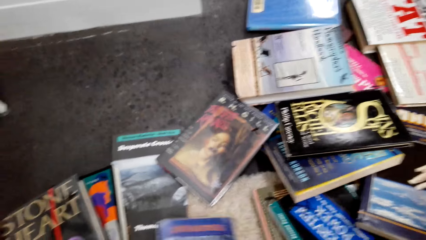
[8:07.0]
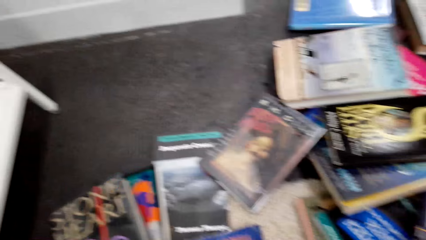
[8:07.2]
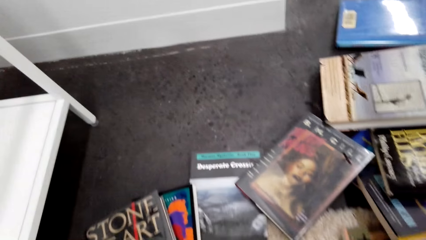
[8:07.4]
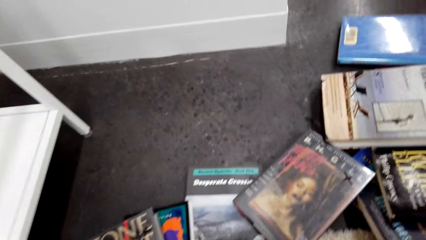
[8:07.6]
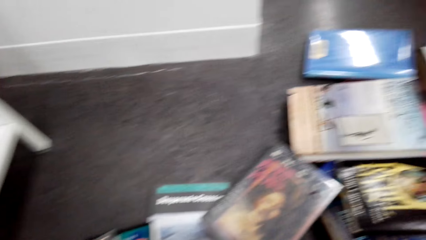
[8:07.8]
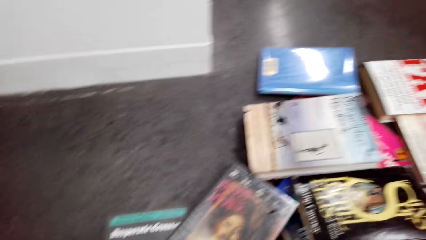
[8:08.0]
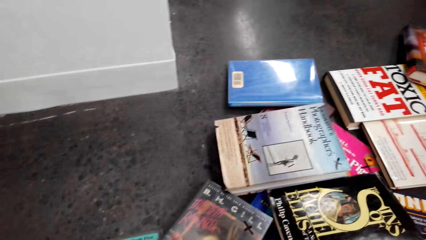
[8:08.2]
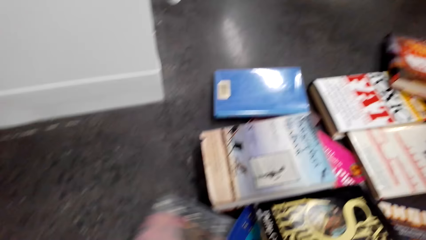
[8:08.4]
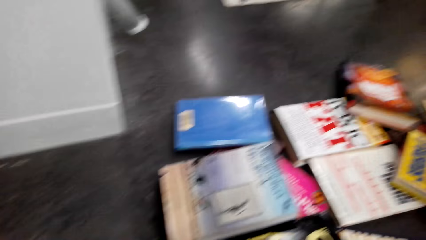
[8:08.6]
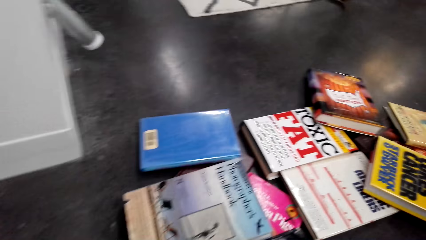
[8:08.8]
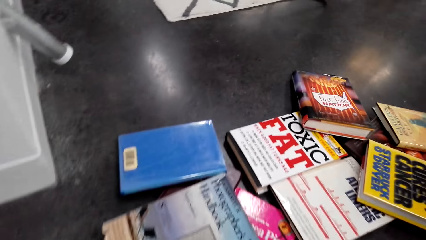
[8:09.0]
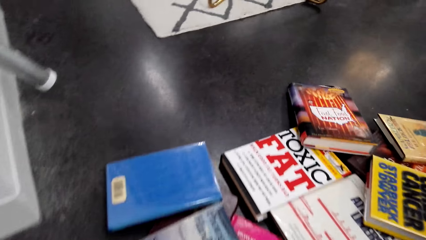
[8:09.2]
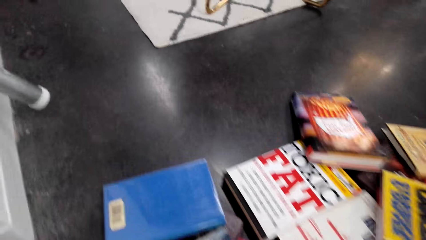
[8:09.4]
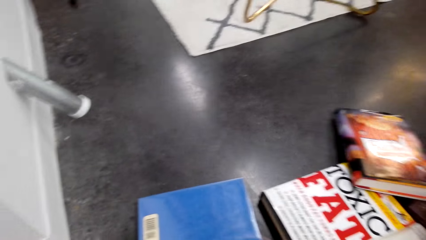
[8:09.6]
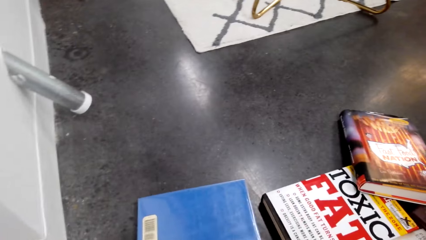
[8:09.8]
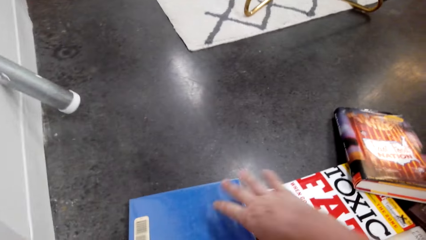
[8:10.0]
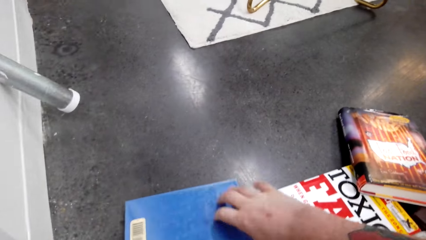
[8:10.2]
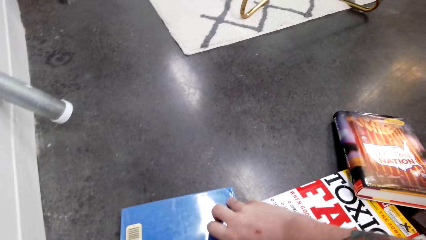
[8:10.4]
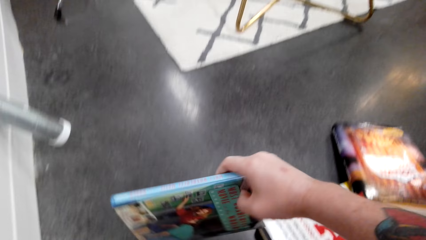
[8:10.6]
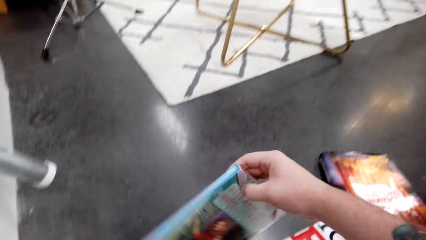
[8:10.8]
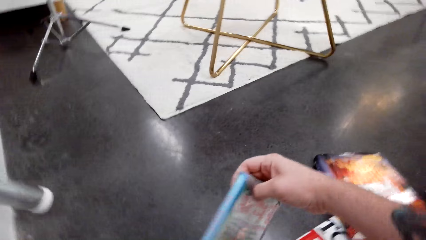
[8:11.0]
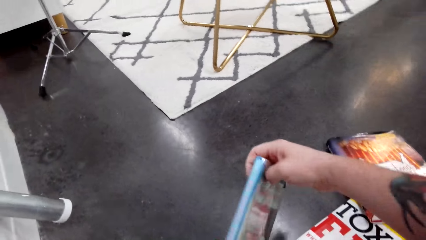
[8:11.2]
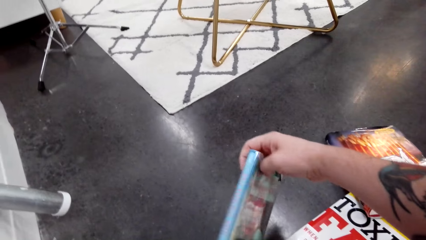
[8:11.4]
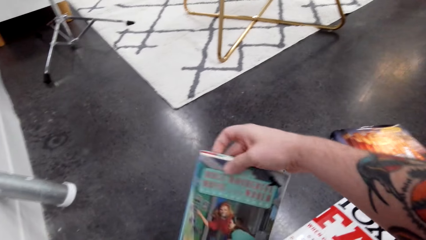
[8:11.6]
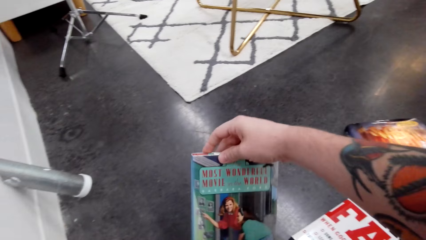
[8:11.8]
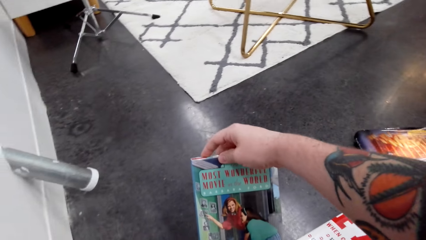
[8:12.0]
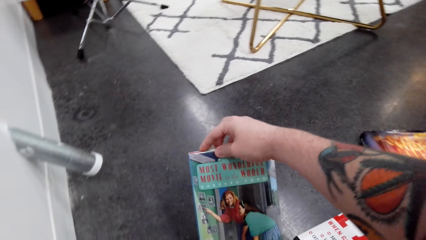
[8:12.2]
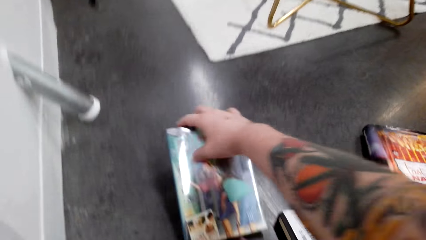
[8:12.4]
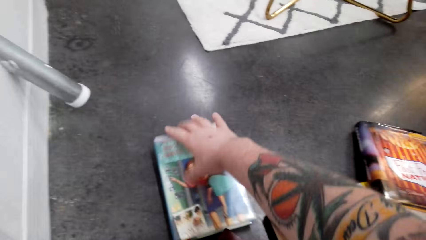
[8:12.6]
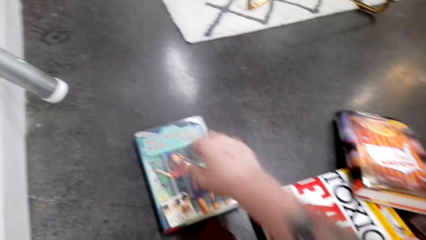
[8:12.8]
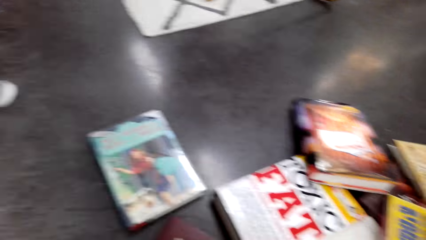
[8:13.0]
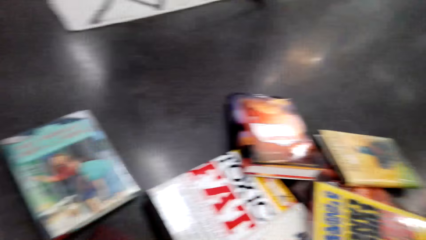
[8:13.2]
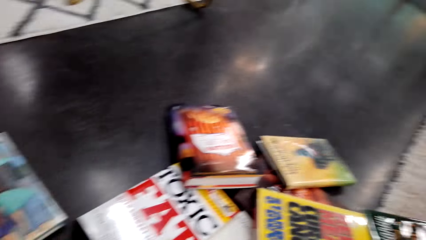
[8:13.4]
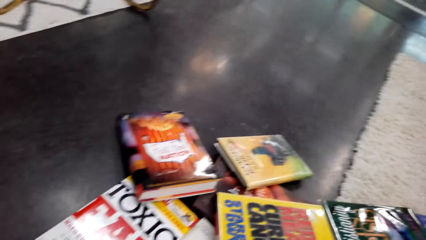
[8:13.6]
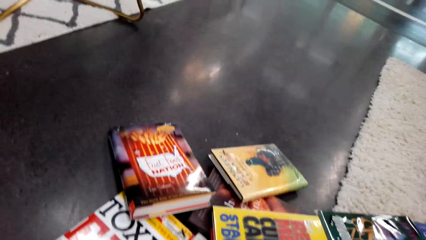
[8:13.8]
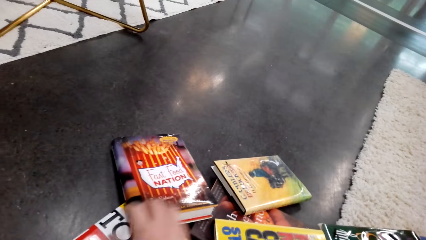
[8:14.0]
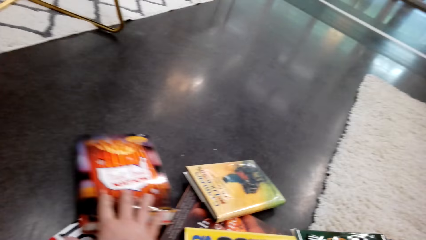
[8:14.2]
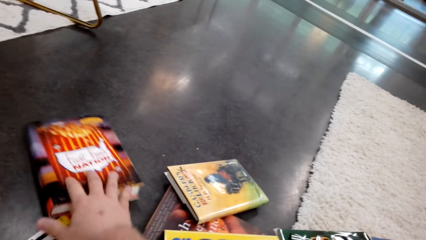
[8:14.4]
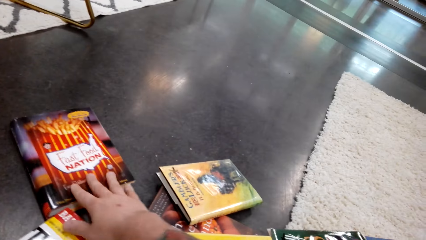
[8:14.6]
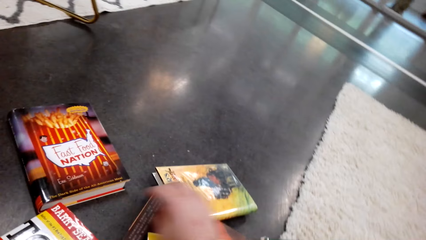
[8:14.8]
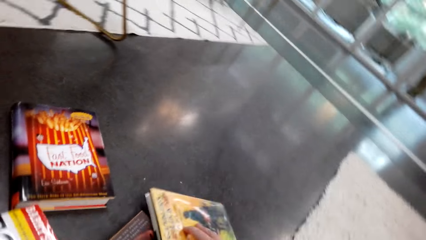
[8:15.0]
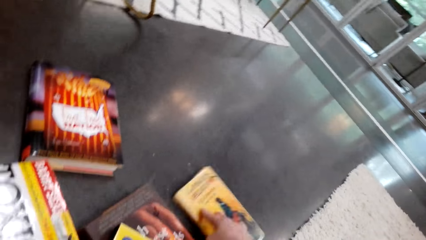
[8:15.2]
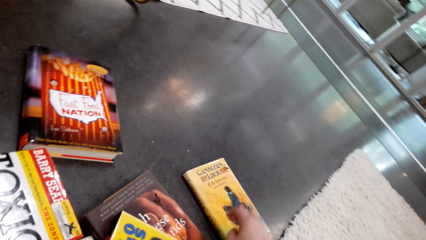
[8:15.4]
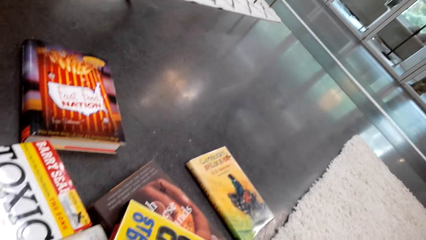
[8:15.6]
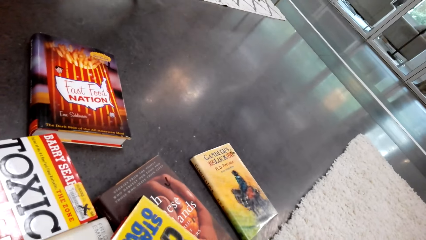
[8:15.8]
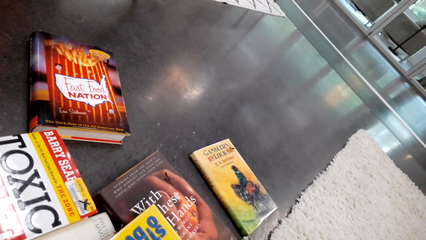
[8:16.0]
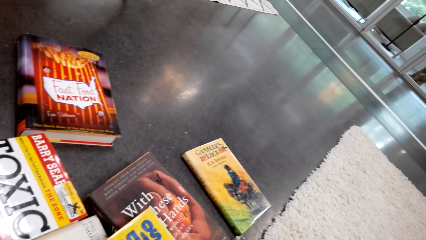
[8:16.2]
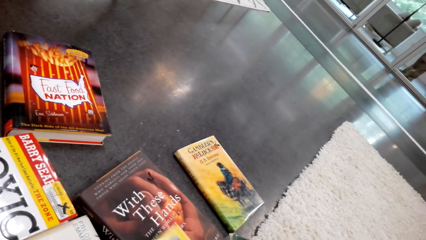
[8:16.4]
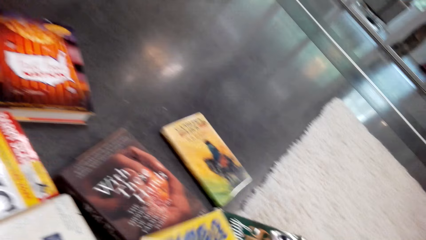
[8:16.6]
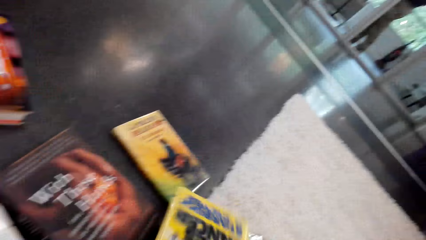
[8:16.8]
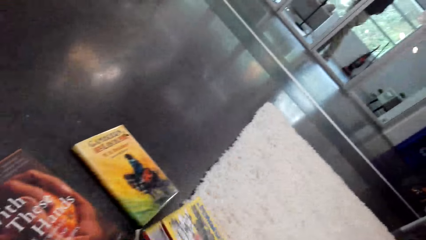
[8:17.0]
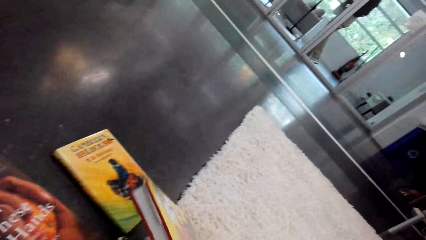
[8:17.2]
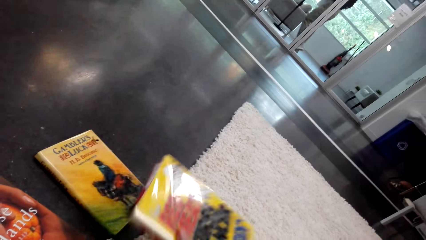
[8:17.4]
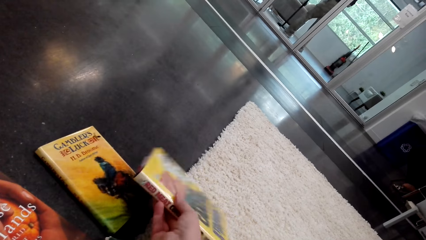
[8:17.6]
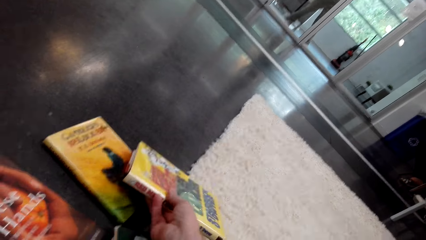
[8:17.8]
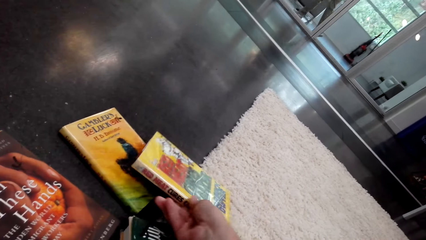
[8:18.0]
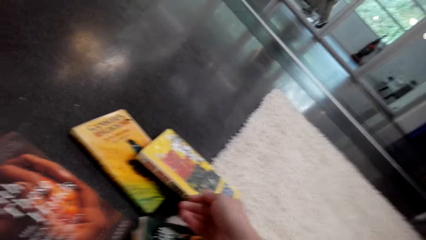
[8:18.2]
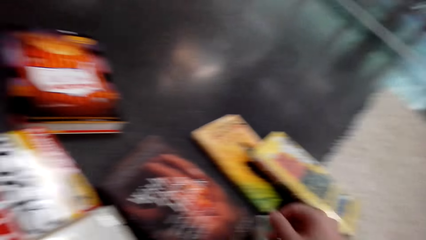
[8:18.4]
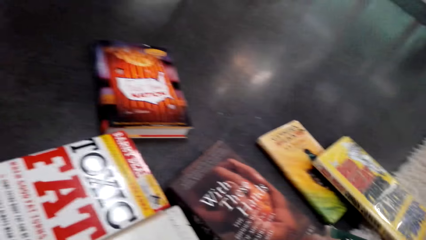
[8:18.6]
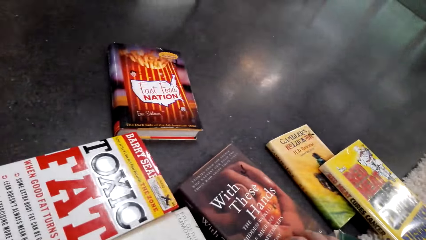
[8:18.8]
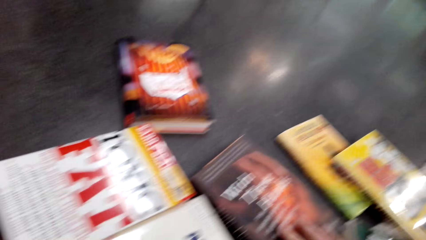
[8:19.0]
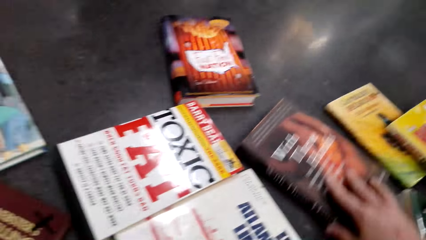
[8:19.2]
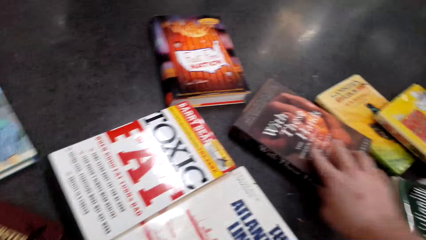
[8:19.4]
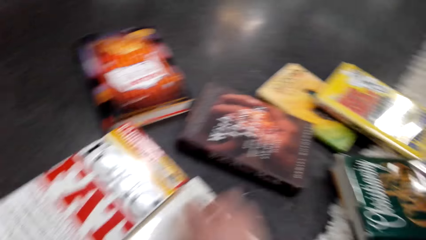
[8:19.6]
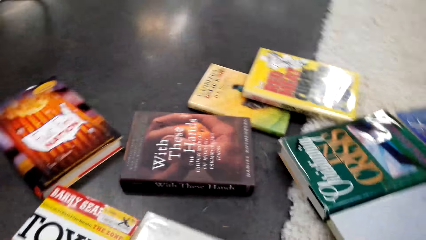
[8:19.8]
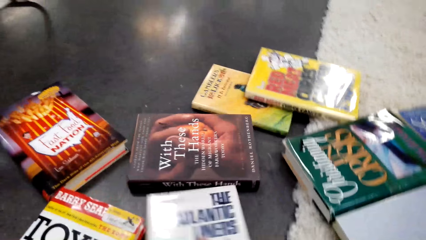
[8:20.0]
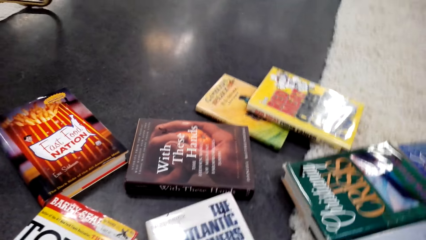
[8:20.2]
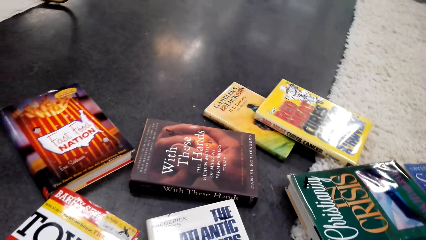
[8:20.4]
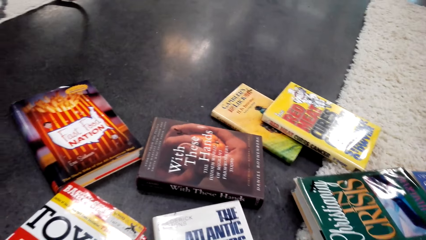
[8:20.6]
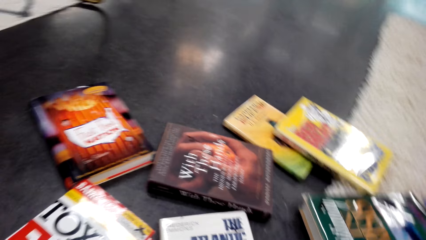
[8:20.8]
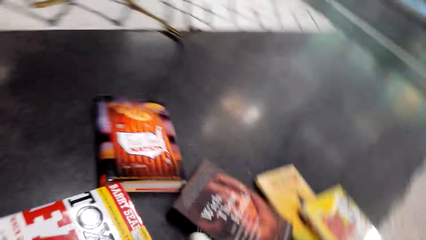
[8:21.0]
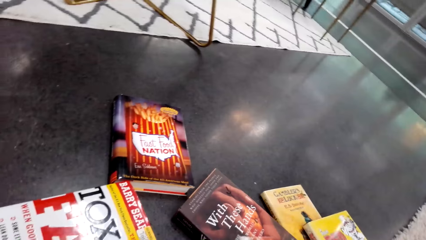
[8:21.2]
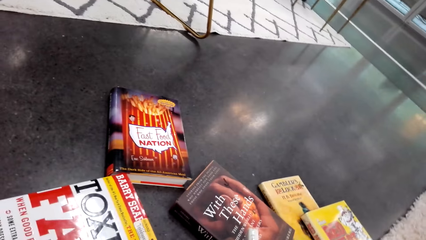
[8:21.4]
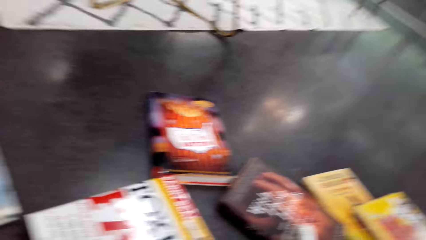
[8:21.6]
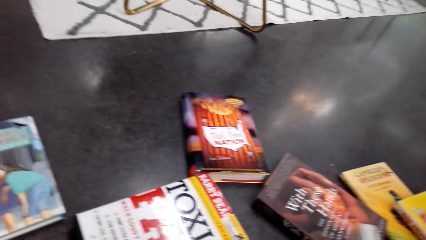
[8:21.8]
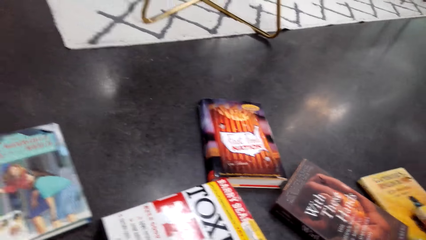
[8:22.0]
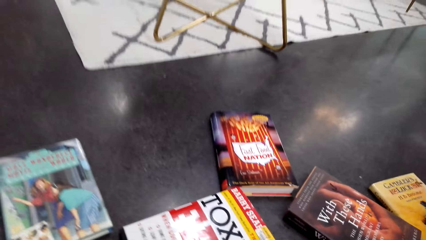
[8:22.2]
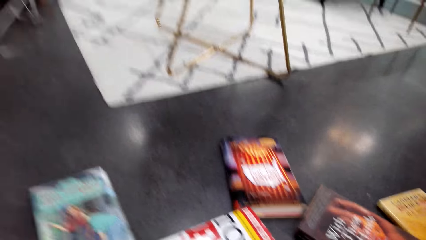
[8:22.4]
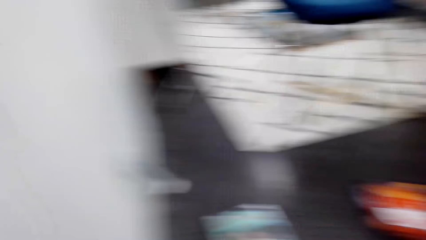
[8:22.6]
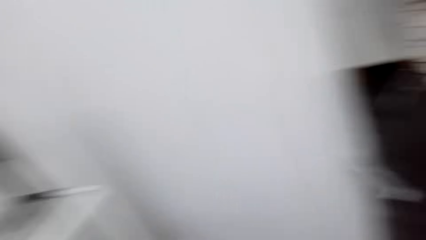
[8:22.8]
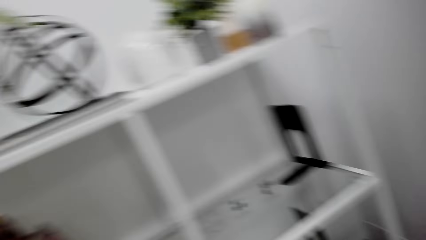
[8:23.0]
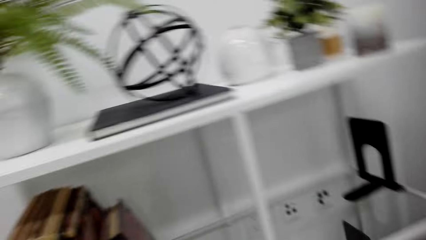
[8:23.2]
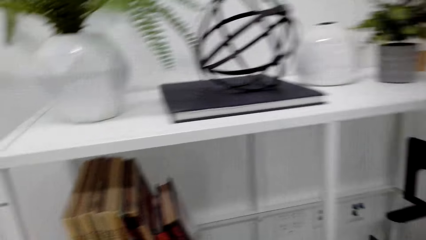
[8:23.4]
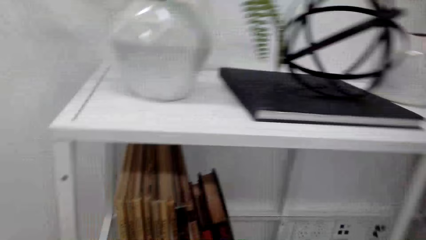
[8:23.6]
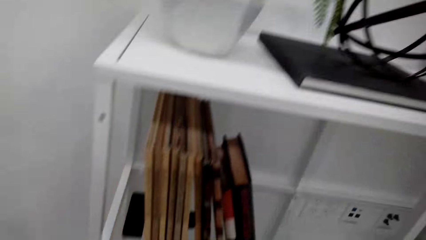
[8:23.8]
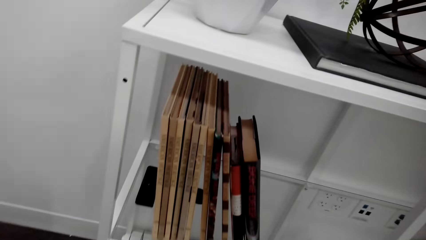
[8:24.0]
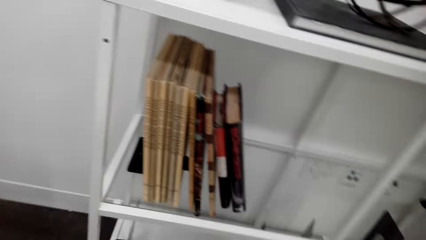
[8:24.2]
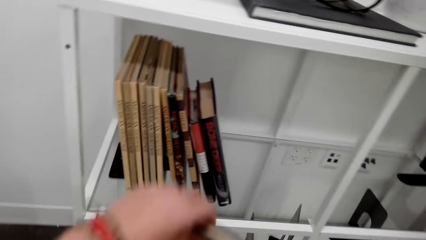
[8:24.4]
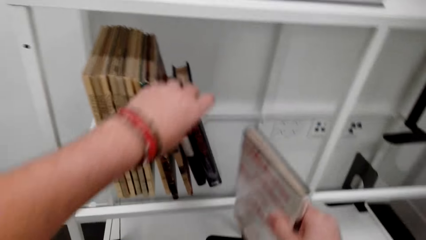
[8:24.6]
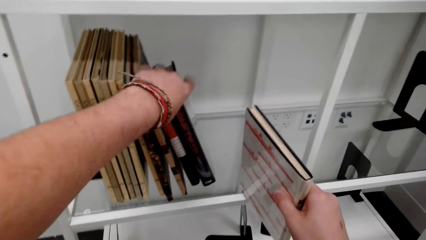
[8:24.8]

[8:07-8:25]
The camera wearer picks the book. They drop the book. They search the books on the floor. They look around. They move the book. They pick the book. They drop the book. They move the book. They look around.
